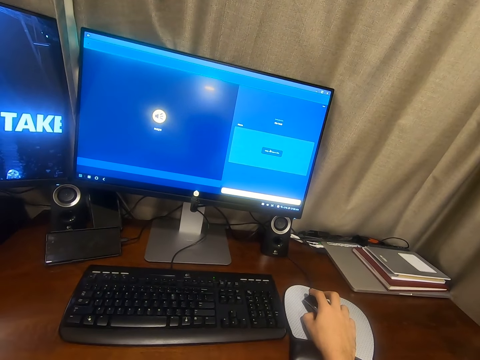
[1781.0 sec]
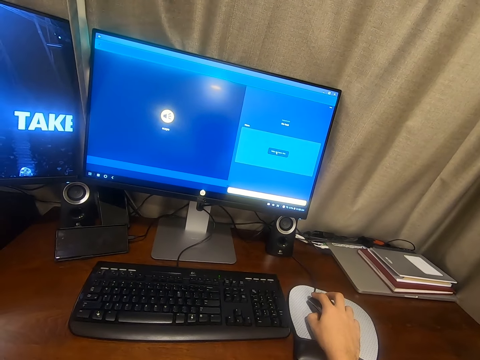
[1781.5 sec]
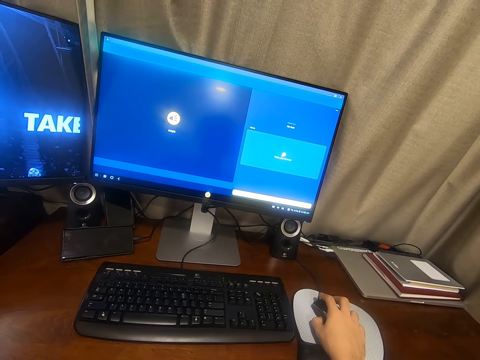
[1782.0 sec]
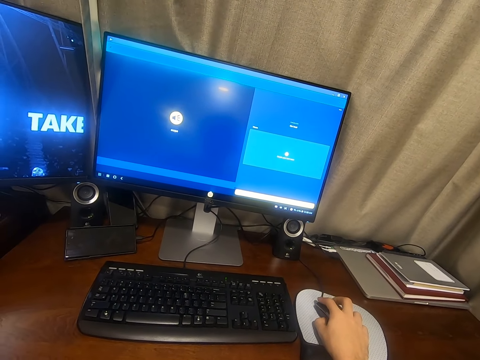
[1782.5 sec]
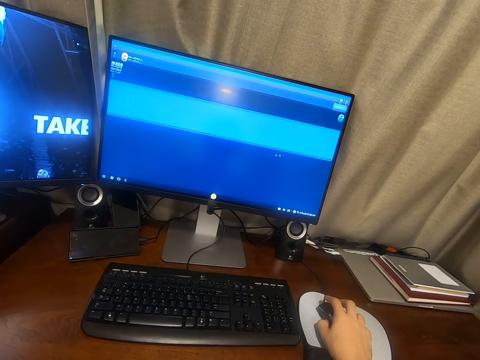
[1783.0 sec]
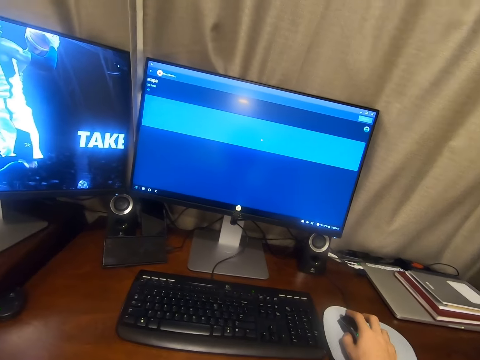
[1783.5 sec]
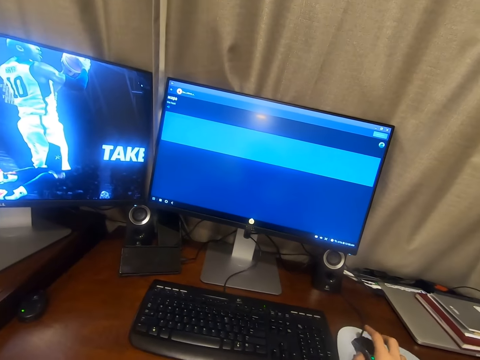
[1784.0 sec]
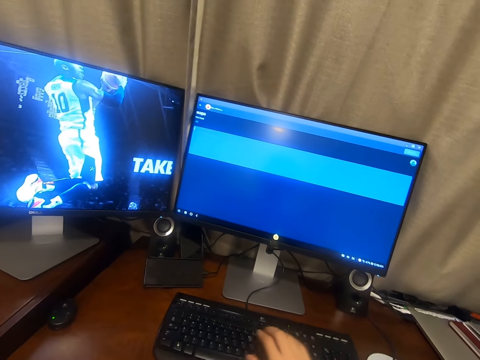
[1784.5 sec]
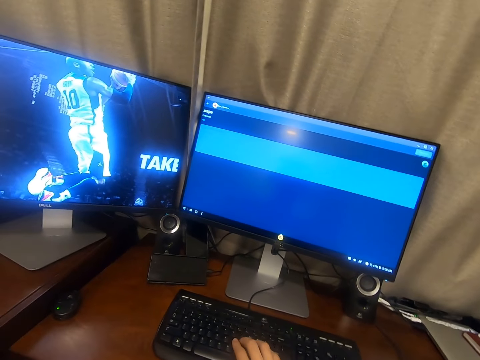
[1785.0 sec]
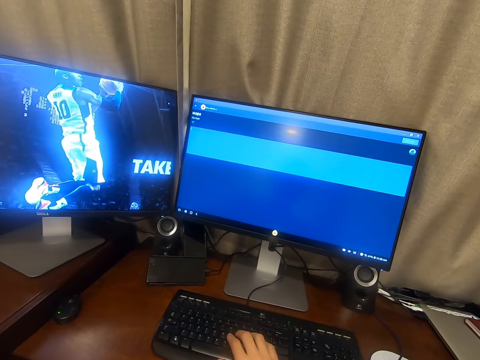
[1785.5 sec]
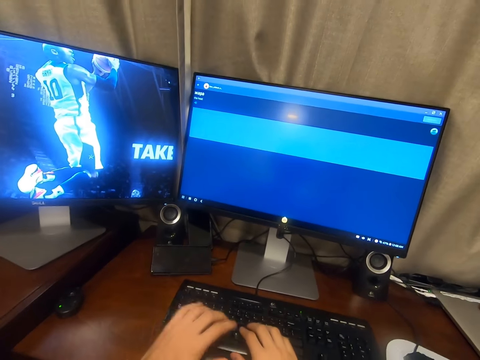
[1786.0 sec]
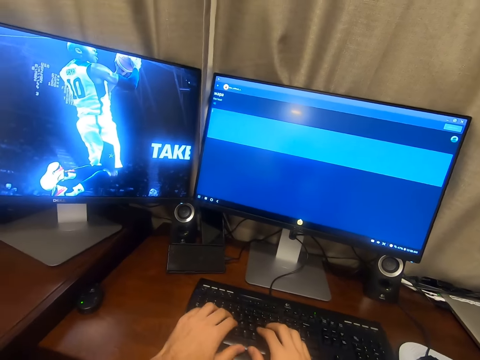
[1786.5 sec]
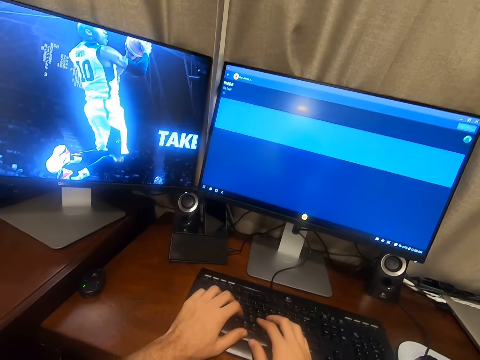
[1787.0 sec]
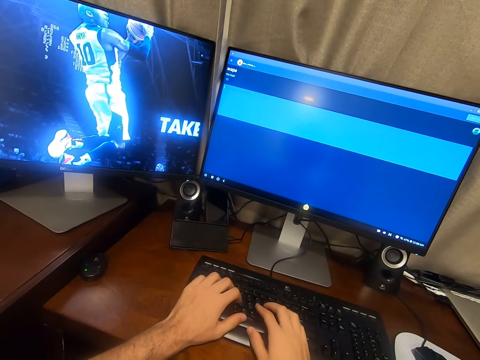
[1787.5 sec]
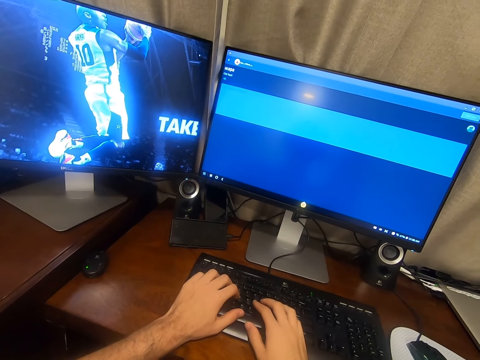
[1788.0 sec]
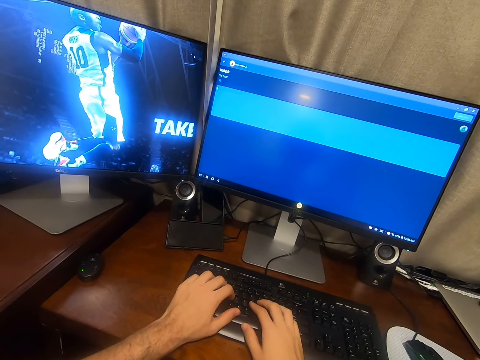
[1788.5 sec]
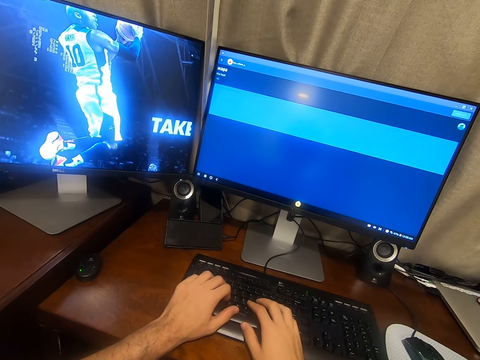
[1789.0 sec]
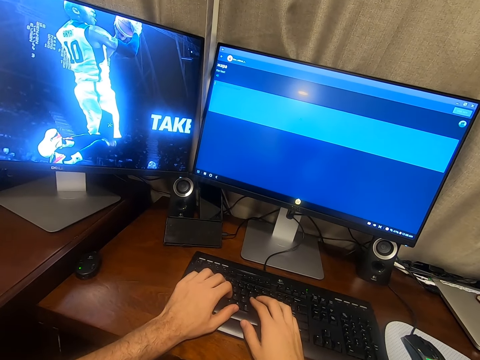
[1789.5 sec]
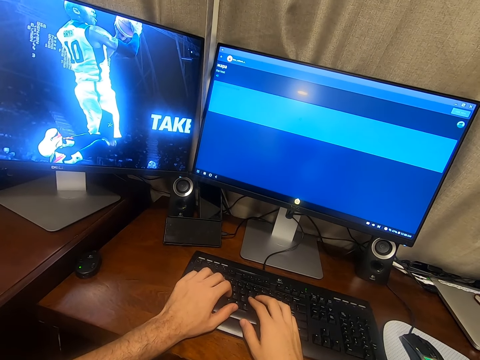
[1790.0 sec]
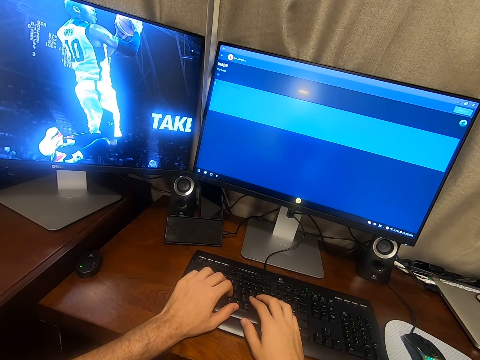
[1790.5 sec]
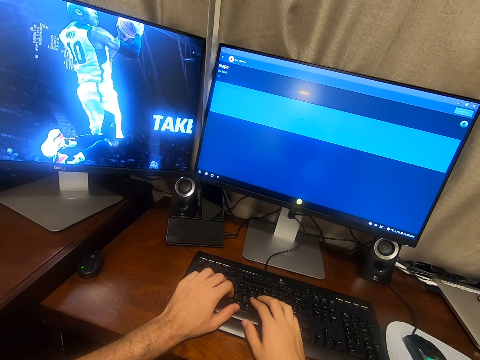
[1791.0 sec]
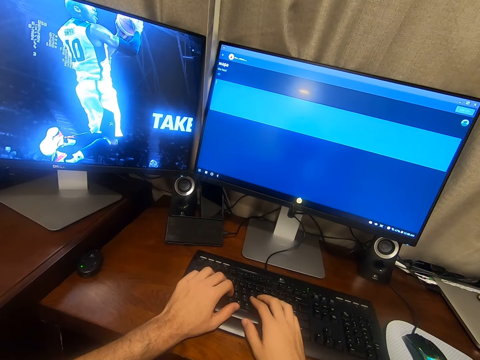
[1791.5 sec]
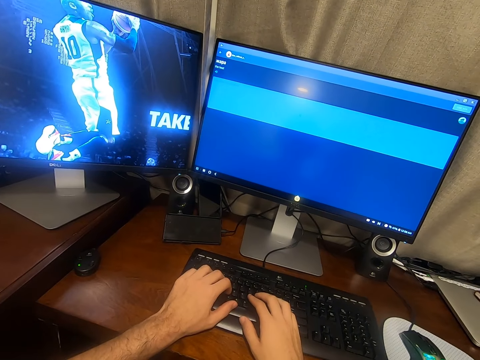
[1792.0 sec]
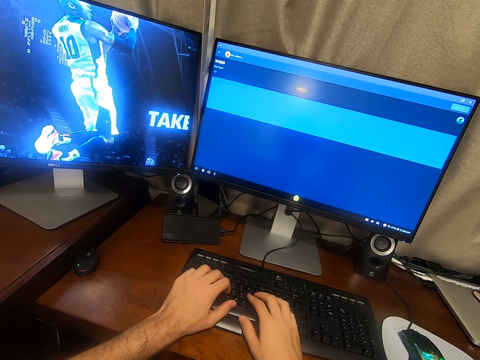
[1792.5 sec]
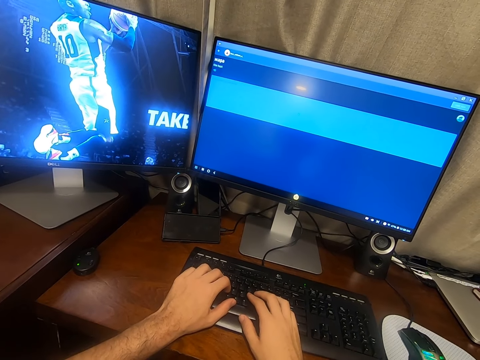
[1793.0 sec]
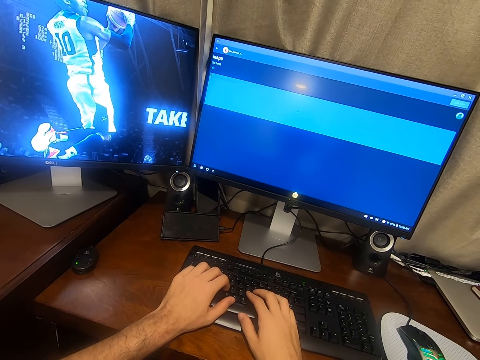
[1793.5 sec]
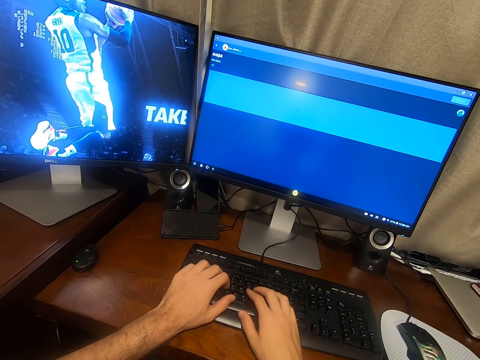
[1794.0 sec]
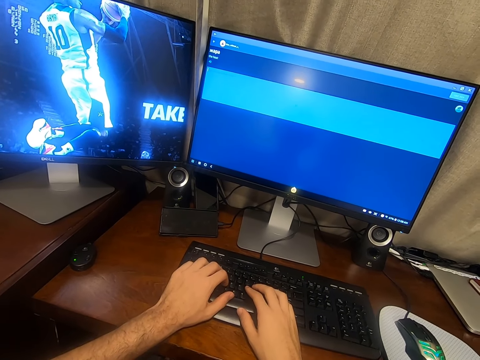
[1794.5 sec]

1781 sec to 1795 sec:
The camera wearer lets go of the mouse. They type on the keyboard with both hands. They look at the monitor and place both hands on the keyboard. They speak, look at the monitor and place both hands on the keyboard.

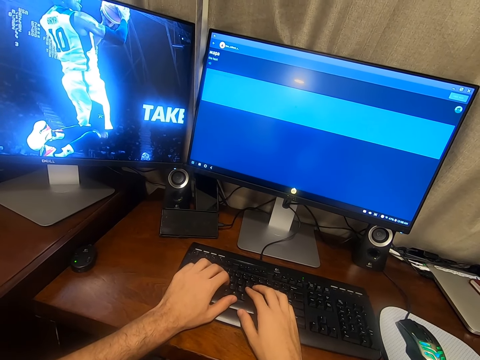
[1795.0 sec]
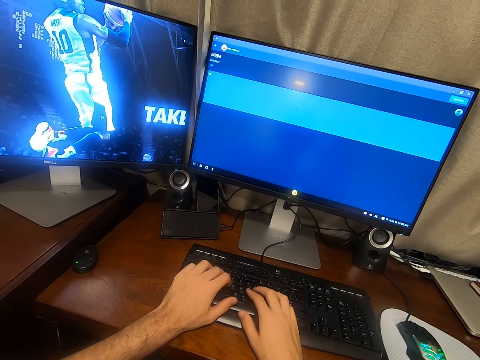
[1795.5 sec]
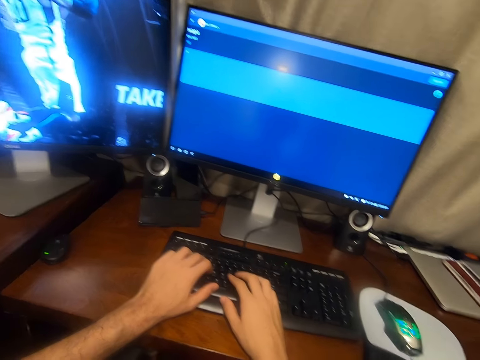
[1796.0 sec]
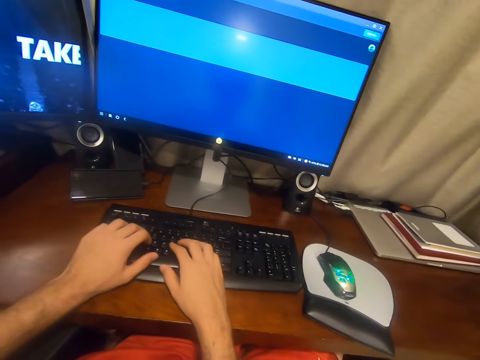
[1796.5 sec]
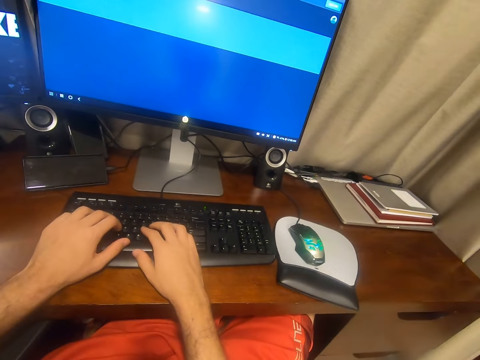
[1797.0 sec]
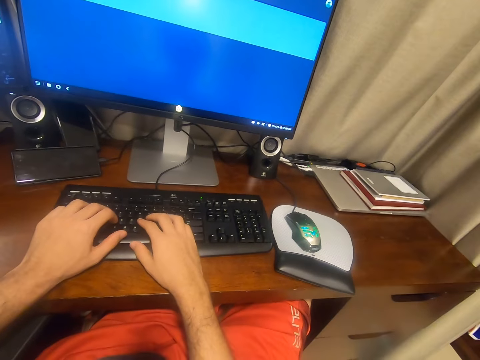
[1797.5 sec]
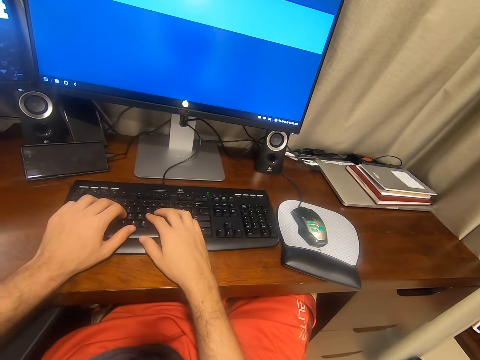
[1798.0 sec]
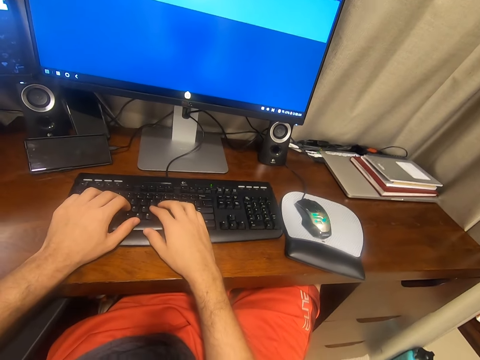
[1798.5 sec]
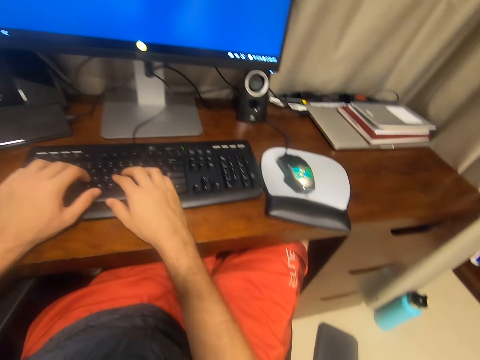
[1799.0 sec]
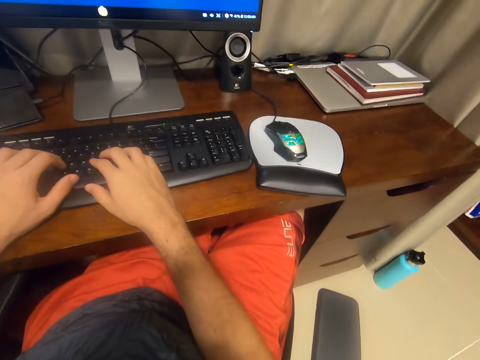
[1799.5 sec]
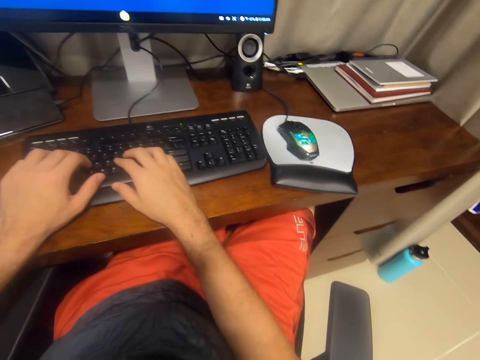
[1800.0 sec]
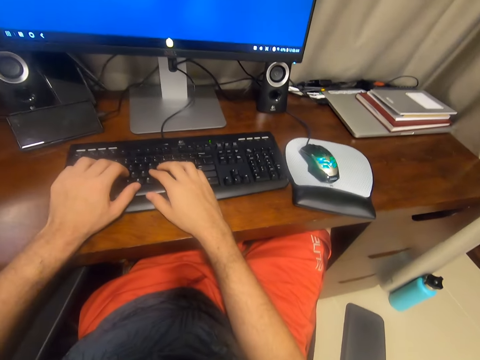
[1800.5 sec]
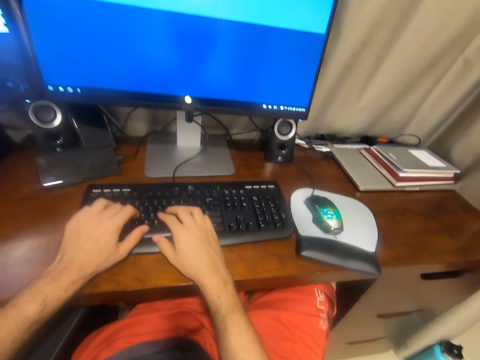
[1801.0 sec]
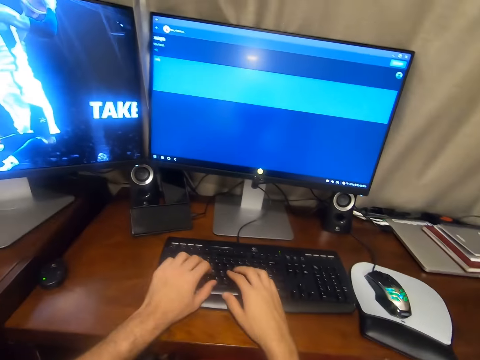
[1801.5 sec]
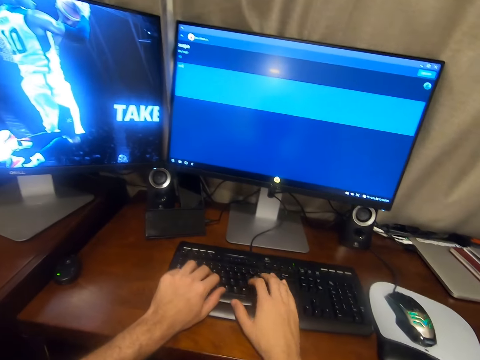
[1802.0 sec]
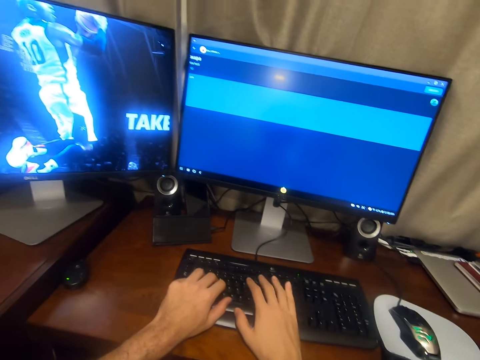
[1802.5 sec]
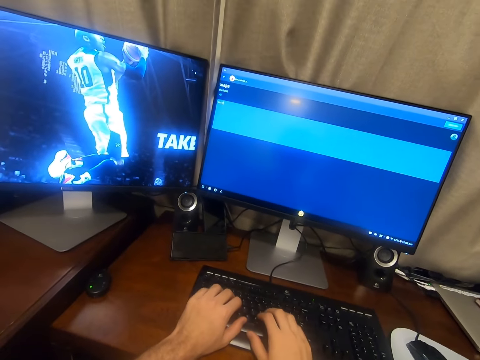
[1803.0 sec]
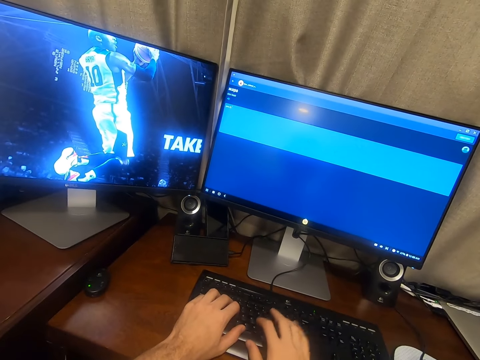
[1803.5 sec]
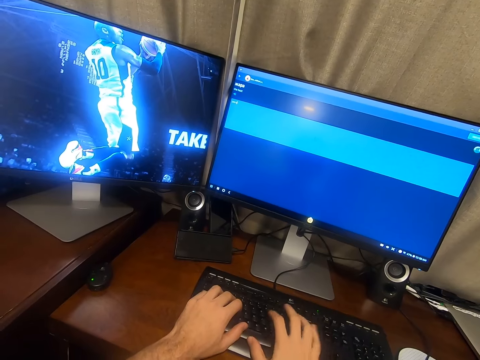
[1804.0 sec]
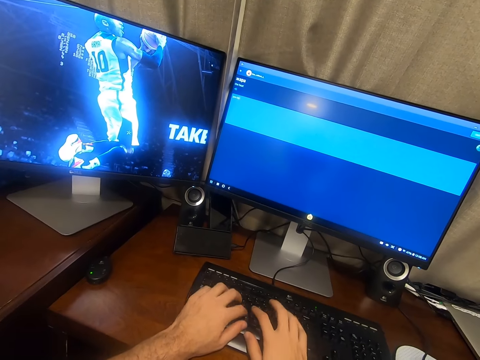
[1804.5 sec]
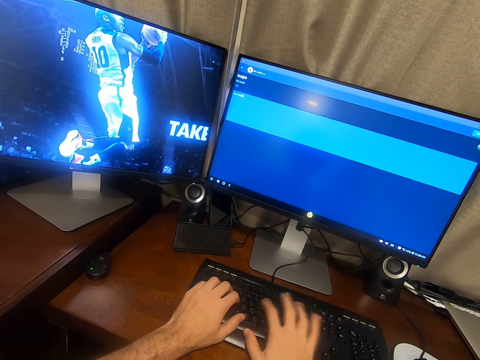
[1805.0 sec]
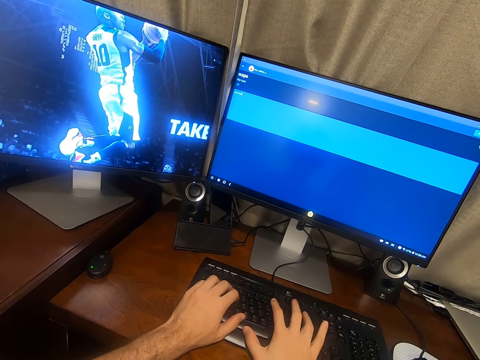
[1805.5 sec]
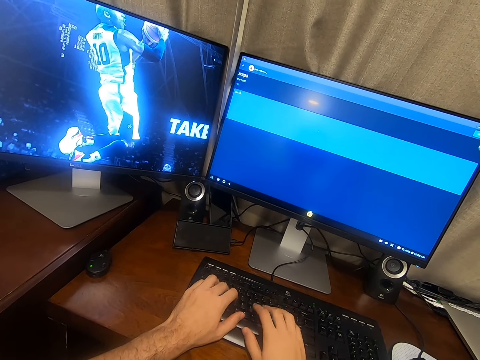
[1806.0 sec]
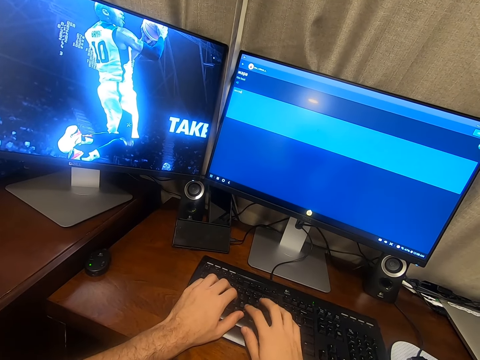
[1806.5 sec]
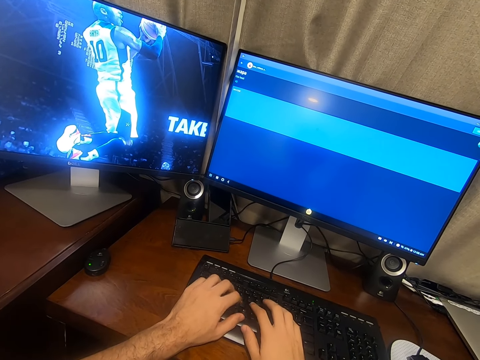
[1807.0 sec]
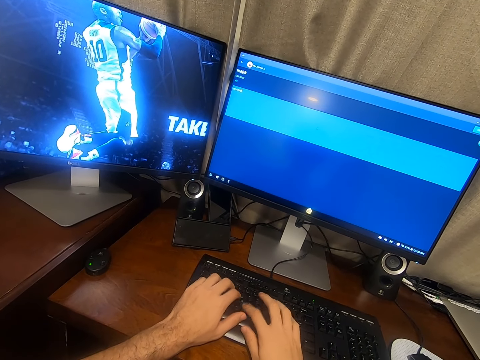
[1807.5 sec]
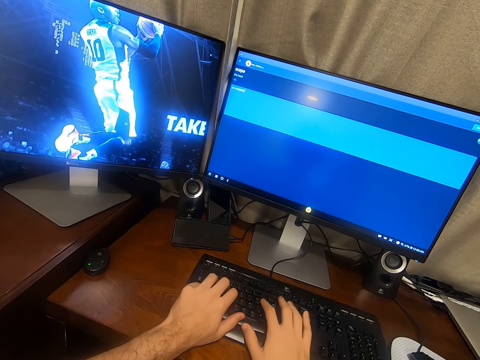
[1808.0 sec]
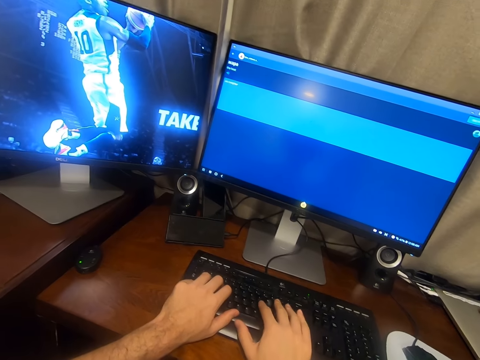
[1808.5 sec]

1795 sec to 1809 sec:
The camera wearer looks at the keyboard. They type and look at the monitor.
